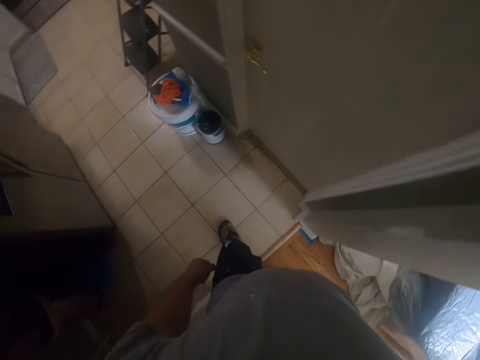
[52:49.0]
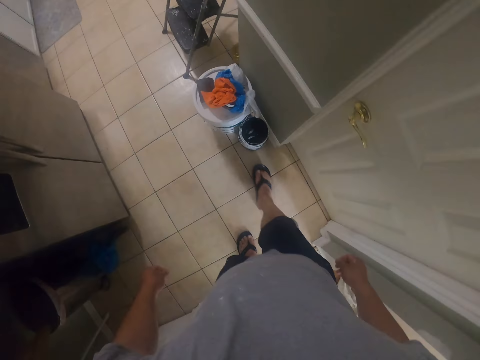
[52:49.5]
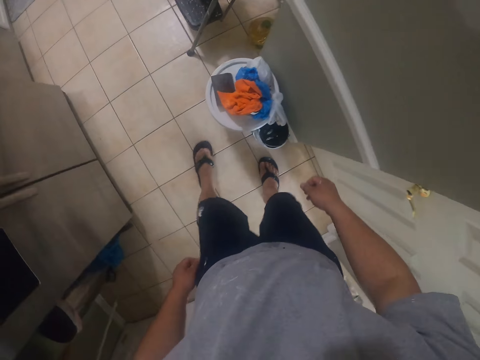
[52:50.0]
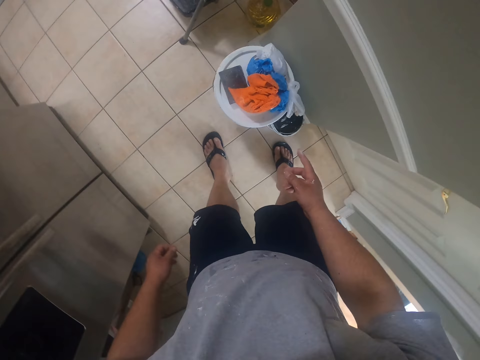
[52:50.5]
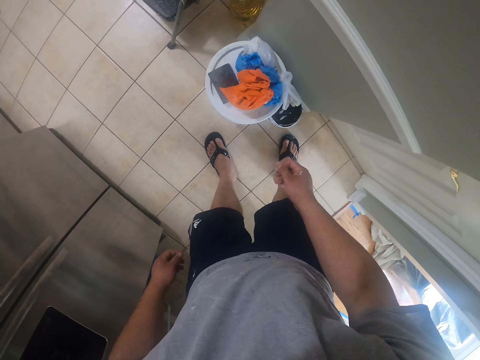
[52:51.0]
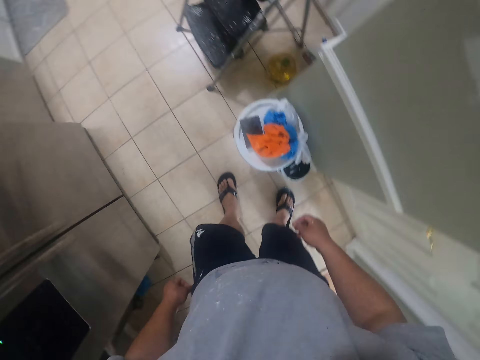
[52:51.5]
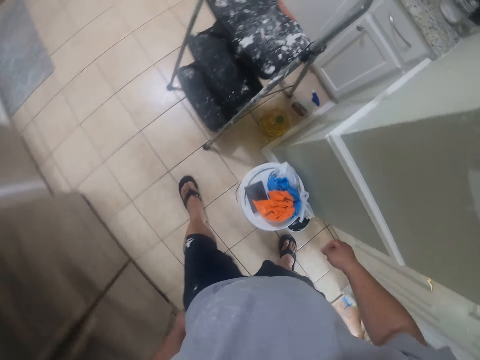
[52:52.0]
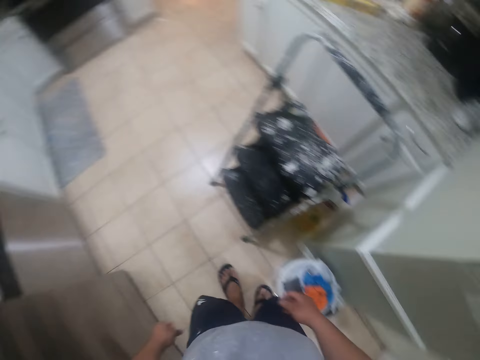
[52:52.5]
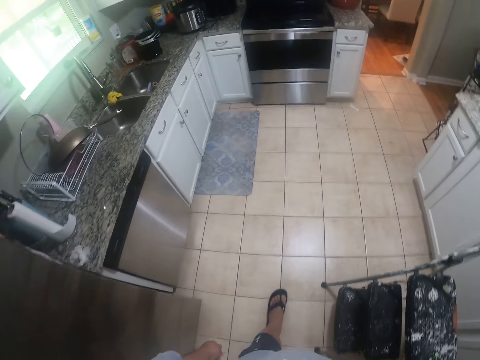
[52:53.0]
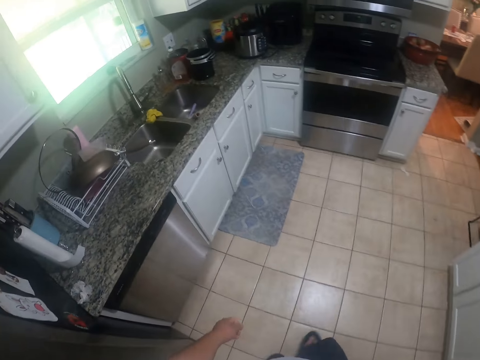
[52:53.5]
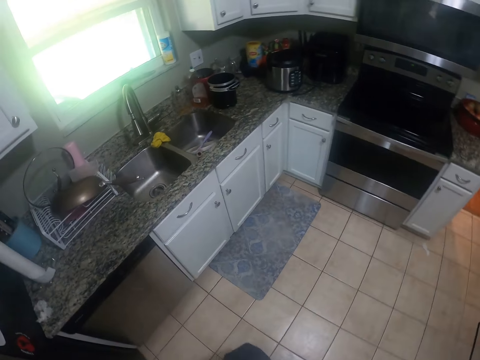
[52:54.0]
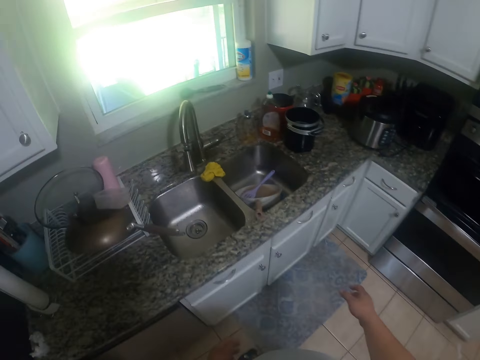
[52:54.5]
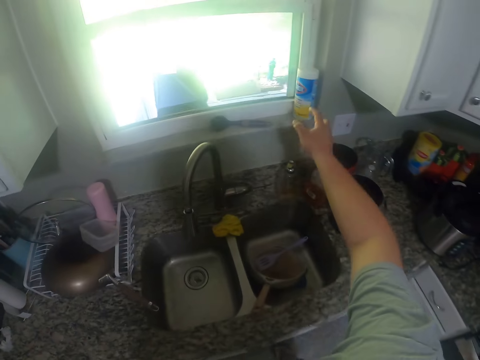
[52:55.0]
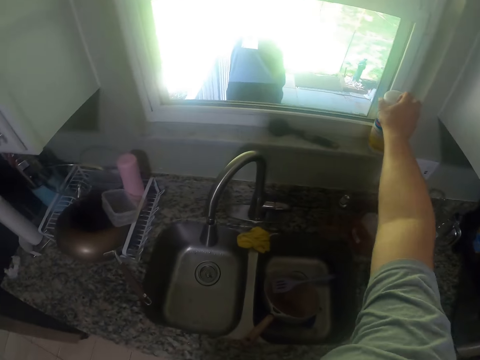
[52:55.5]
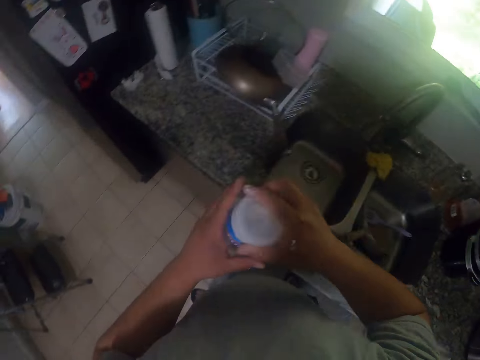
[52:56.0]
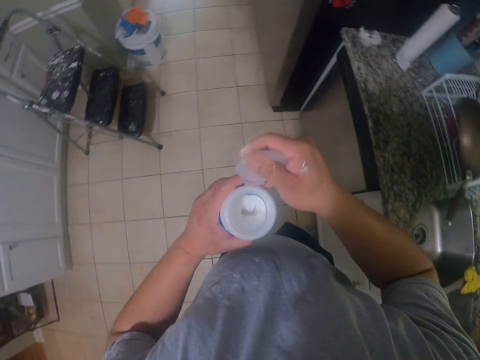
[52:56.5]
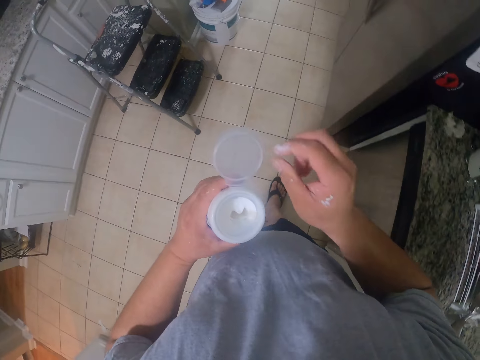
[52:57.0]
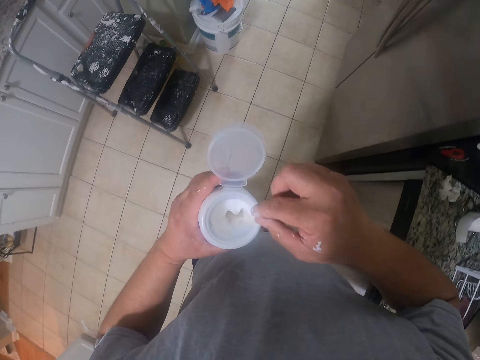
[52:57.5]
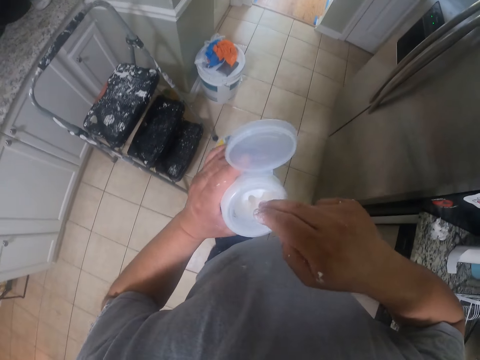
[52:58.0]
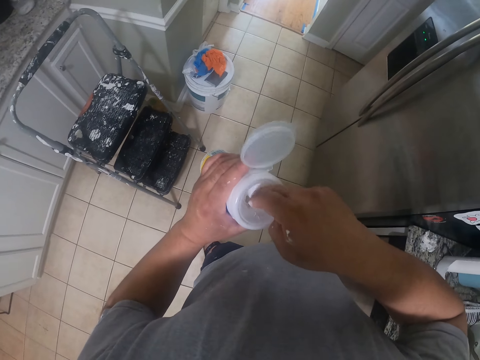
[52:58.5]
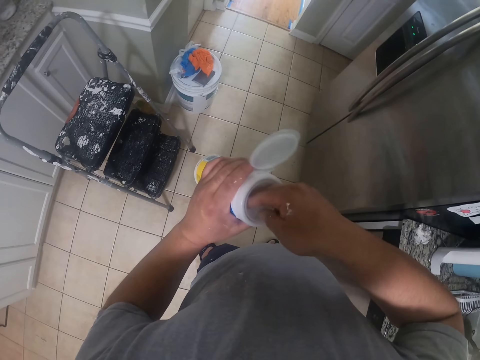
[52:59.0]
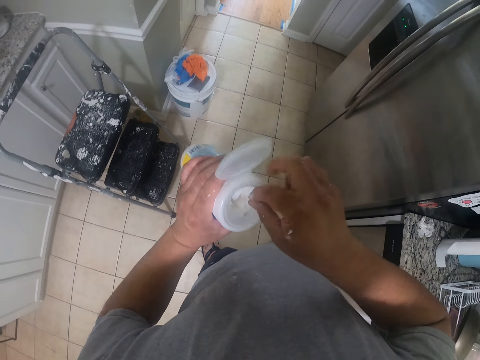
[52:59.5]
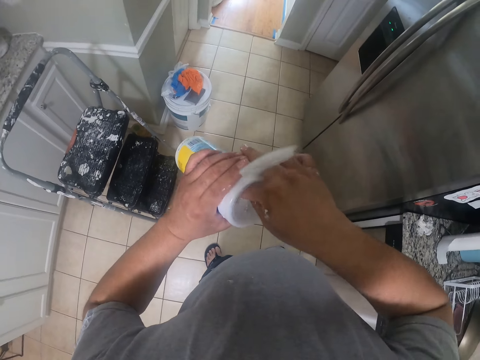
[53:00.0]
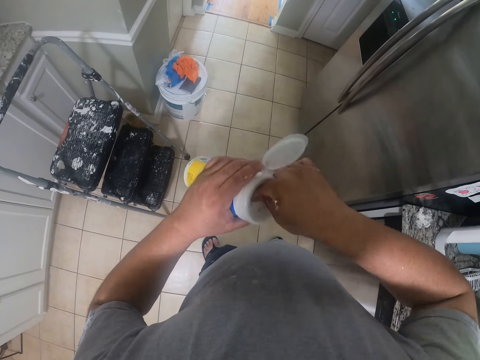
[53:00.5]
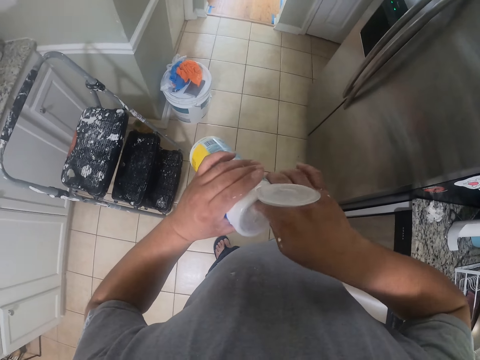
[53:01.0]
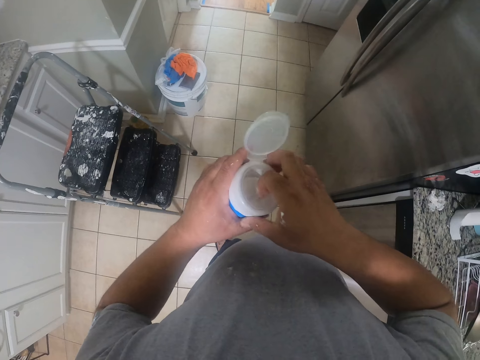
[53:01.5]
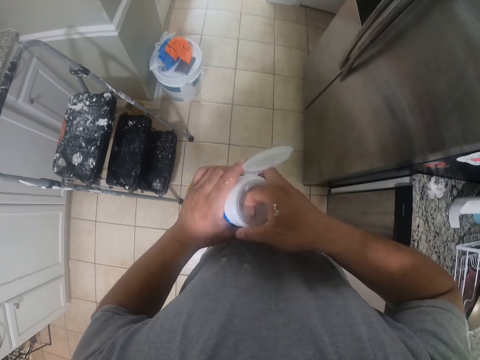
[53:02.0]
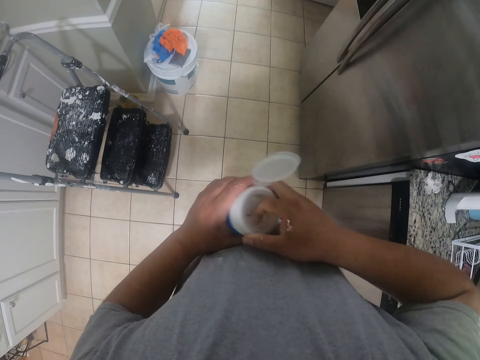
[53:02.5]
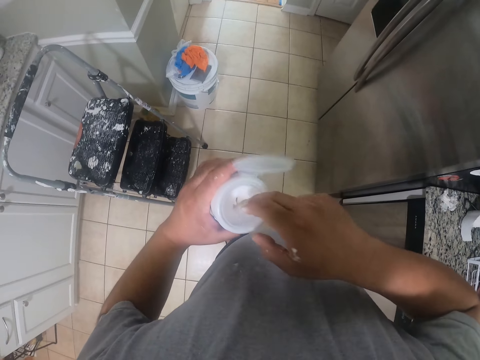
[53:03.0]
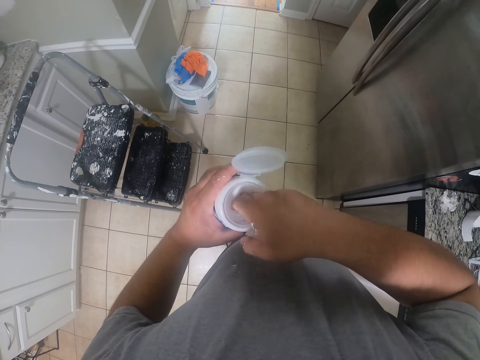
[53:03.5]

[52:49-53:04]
The camera wearer walks into the kitchen. He stands in the house. He walks around the house. He picks a container of wipes on a window frame in the kitchen with his right hand. He opens the container of wipes with his right hand. He takes out two wipes from the container of wipes with his right hand.

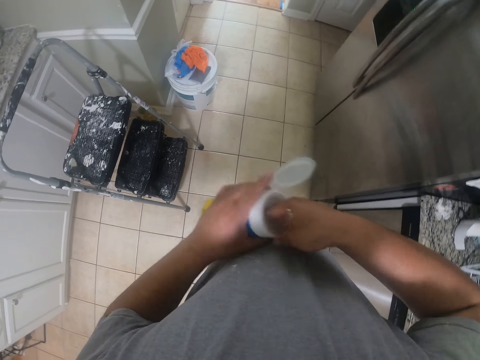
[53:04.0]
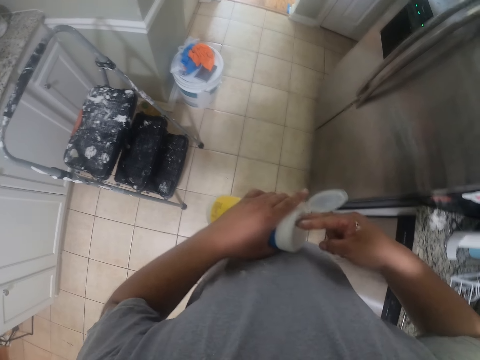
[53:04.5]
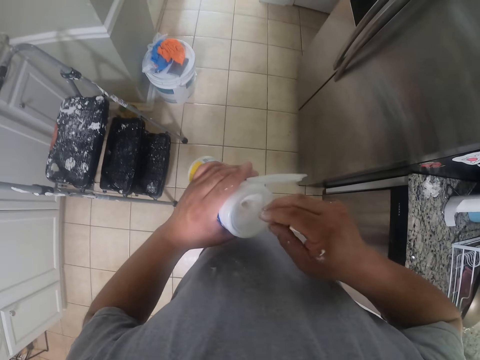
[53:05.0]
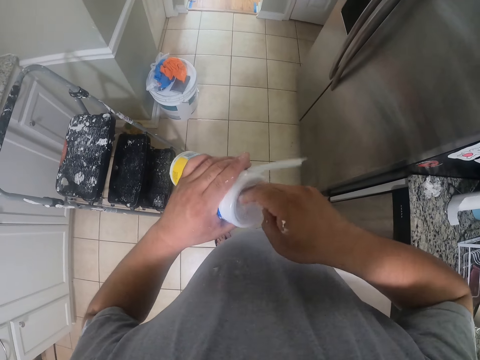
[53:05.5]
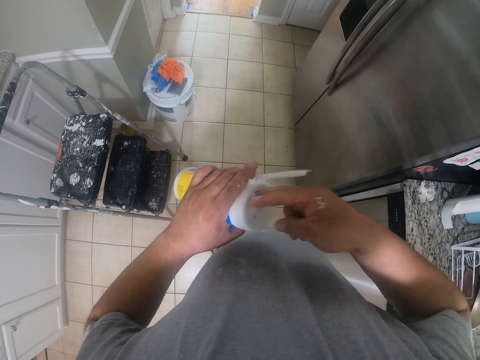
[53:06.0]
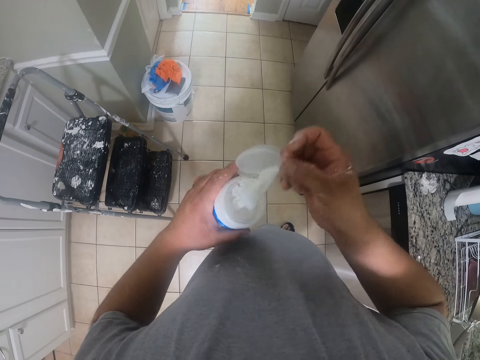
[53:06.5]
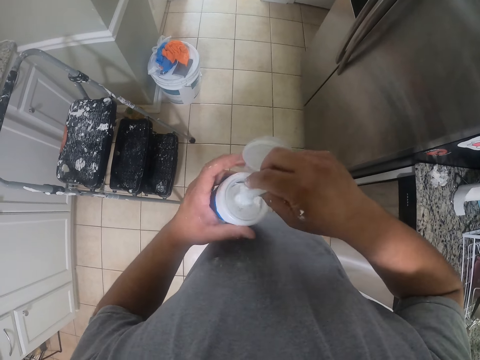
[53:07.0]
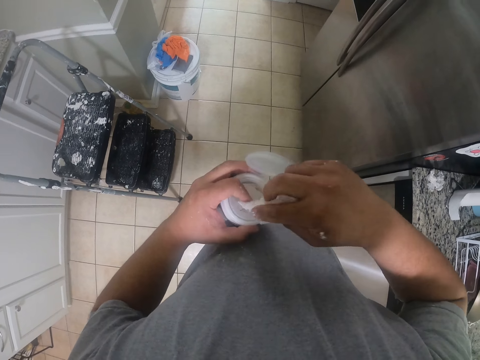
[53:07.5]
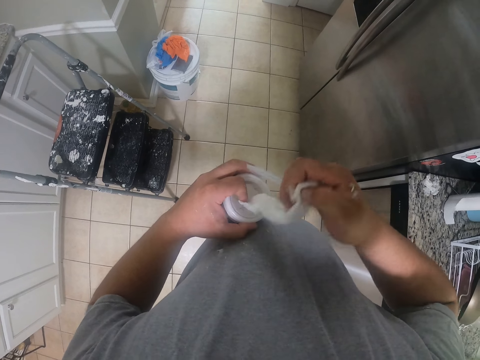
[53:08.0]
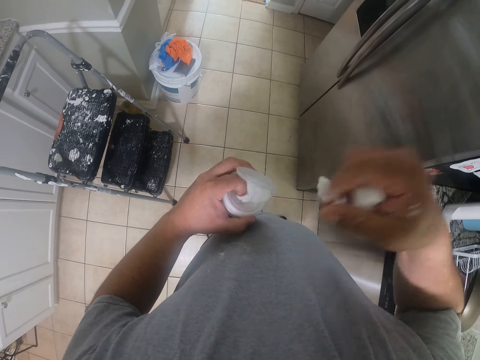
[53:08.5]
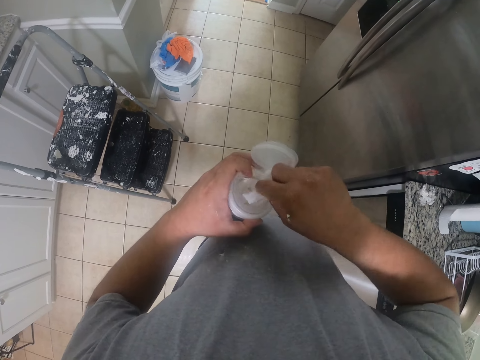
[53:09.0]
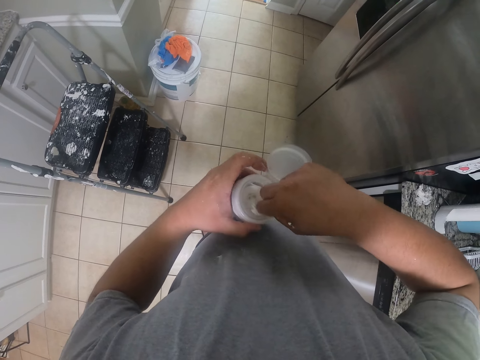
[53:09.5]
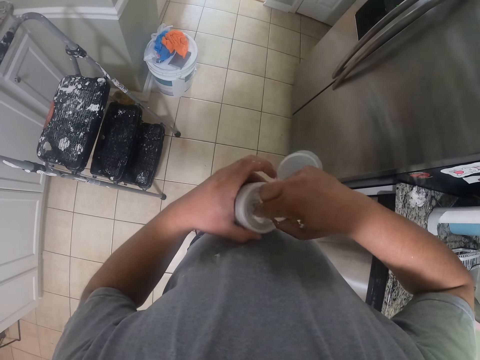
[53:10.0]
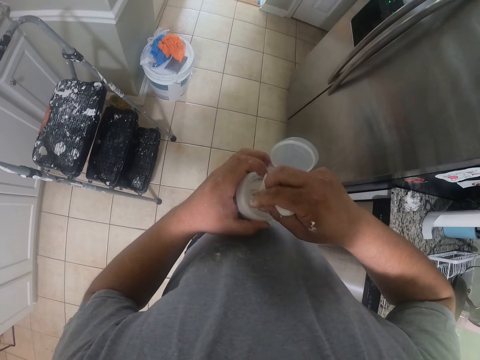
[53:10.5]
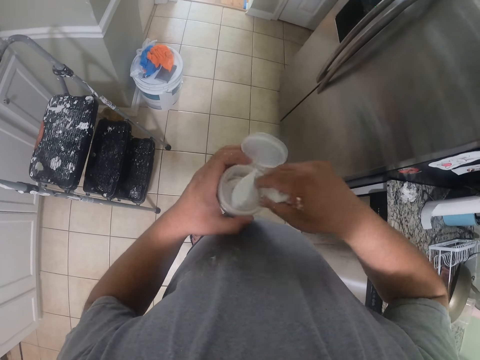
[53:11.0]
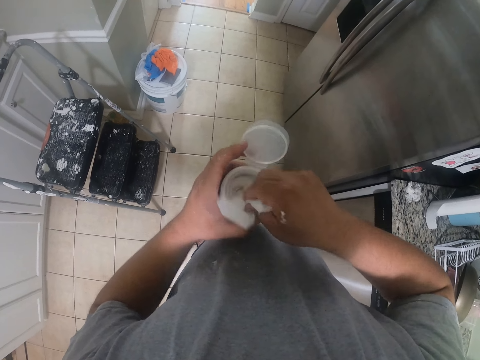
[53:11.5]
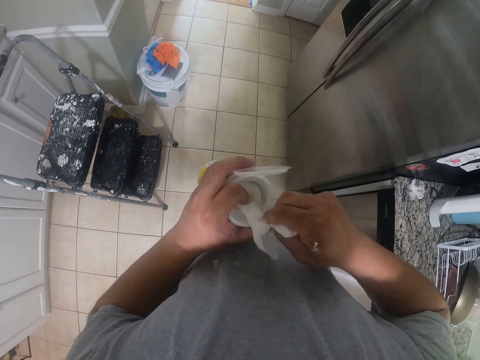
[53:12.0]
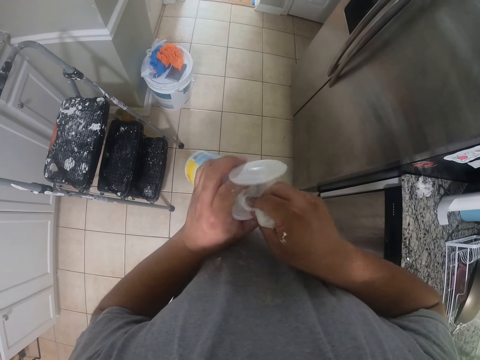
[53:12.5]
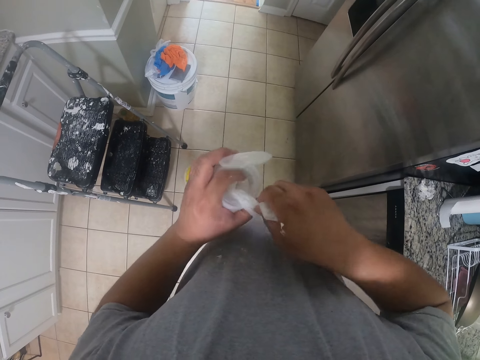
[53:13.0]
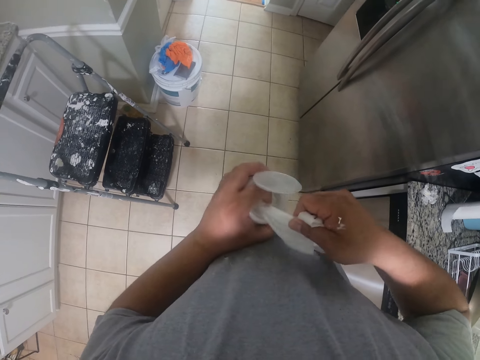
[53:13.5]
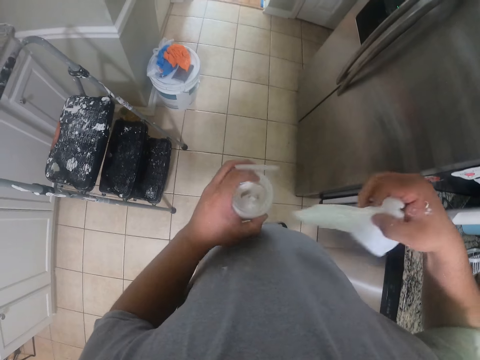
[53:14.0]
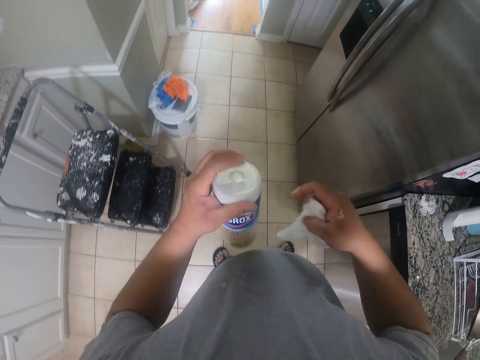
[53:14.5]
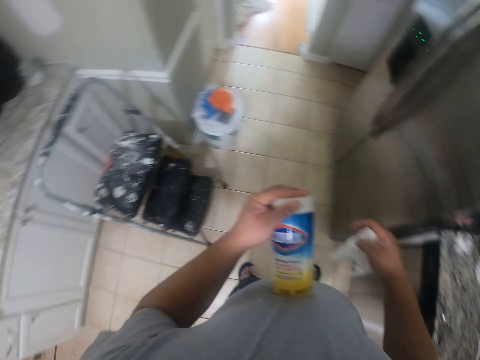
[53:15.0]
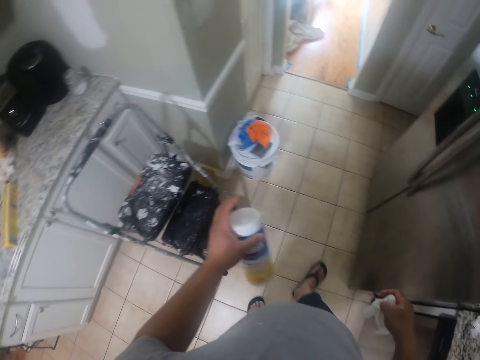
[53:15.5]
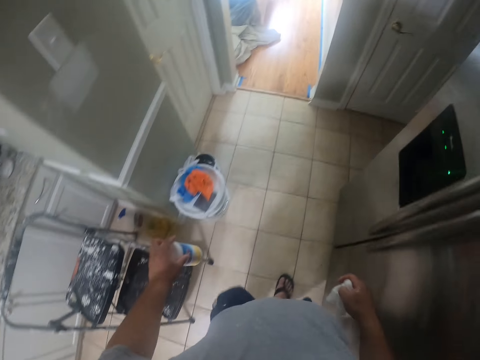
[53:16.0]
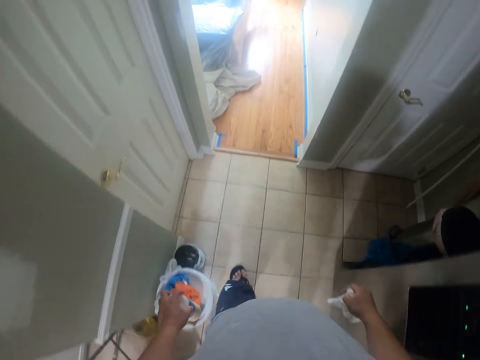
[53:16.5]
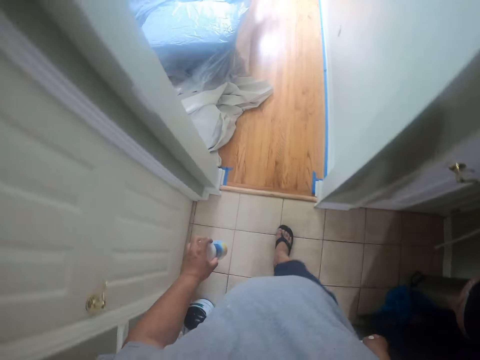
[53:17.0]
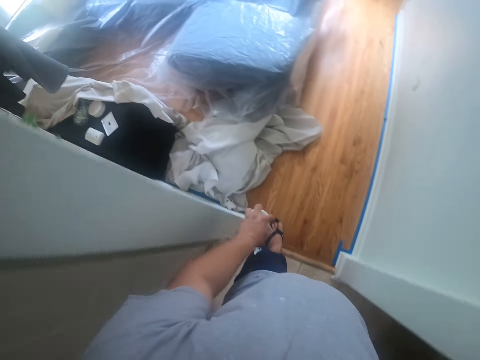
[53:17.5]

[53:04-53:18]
The camera wearer picks wet wipes from the wet wipes jar or container of wipes. He closes the container of wipes with his left hand. He walks around the house.
